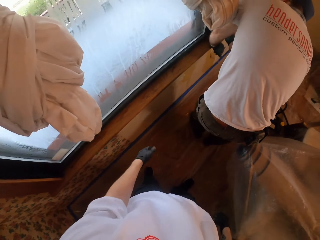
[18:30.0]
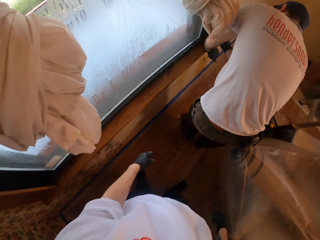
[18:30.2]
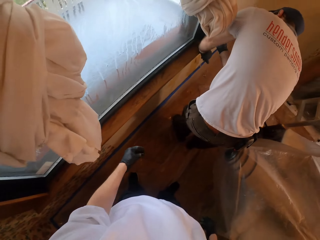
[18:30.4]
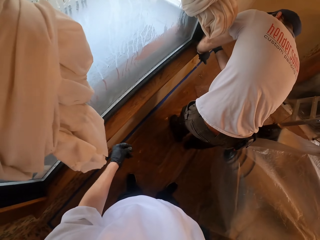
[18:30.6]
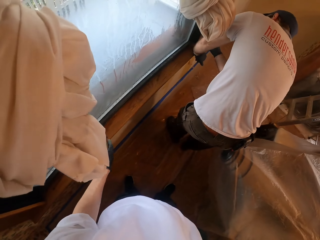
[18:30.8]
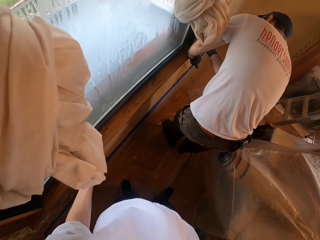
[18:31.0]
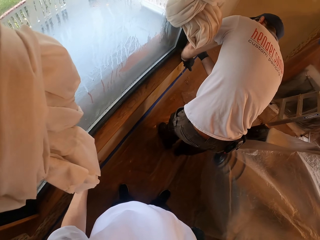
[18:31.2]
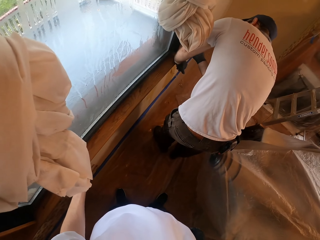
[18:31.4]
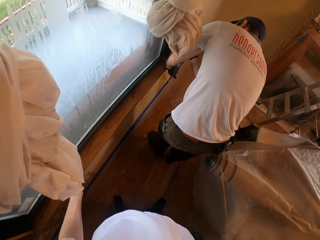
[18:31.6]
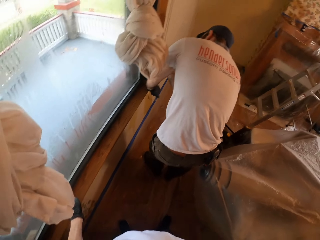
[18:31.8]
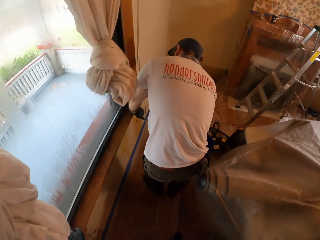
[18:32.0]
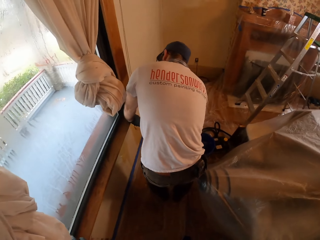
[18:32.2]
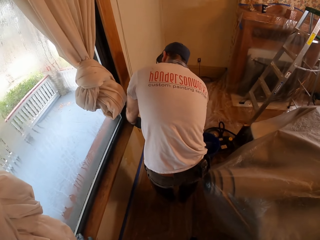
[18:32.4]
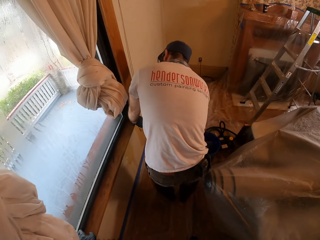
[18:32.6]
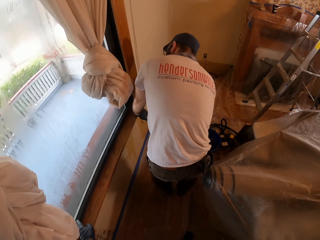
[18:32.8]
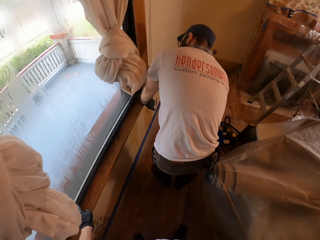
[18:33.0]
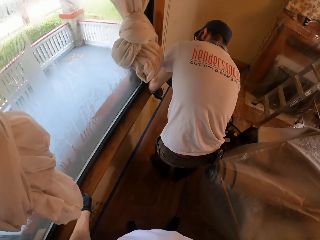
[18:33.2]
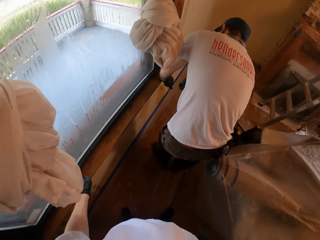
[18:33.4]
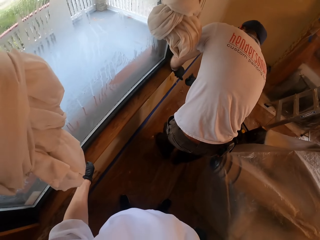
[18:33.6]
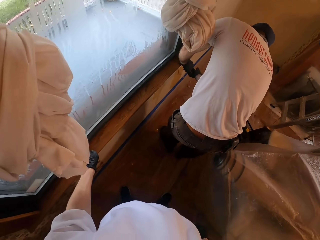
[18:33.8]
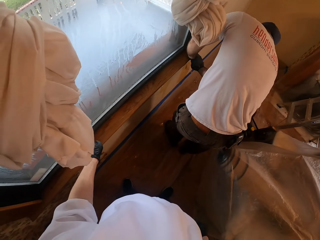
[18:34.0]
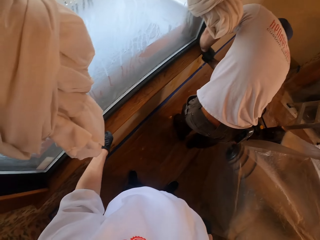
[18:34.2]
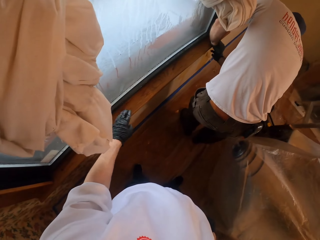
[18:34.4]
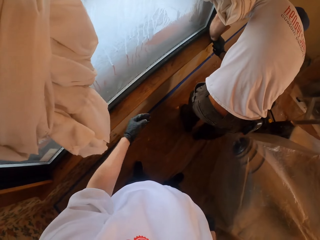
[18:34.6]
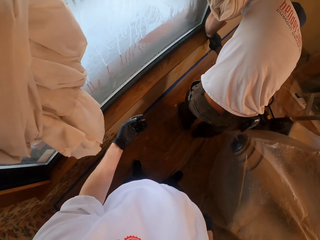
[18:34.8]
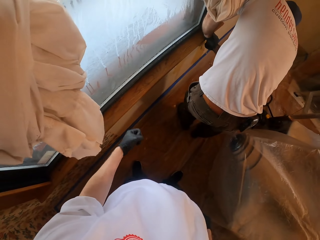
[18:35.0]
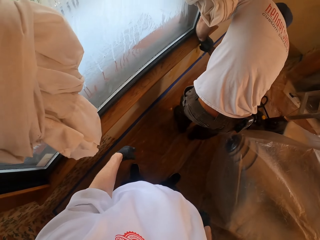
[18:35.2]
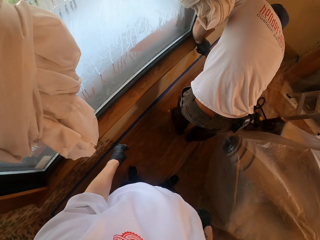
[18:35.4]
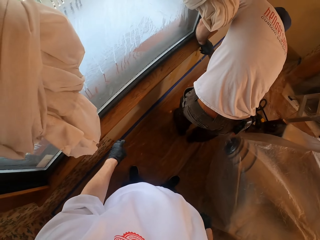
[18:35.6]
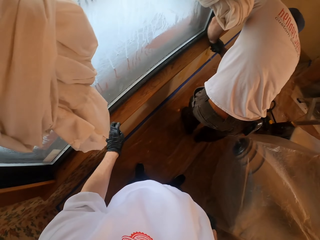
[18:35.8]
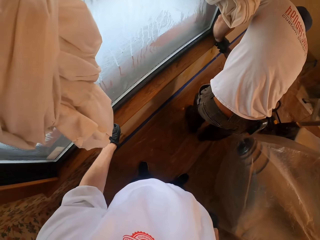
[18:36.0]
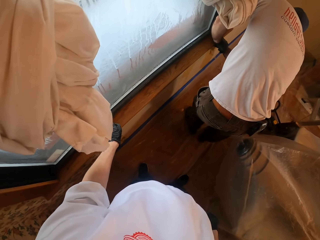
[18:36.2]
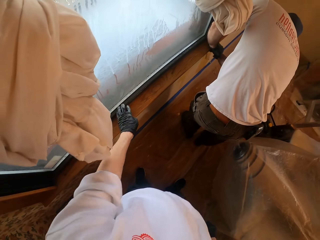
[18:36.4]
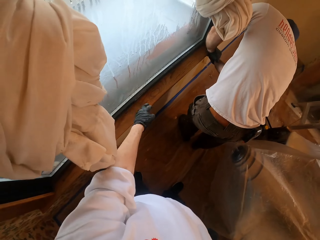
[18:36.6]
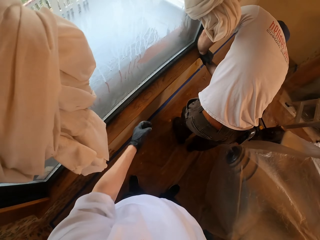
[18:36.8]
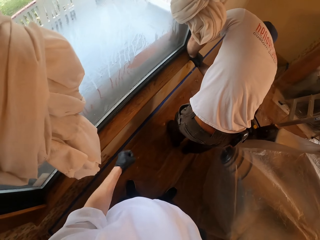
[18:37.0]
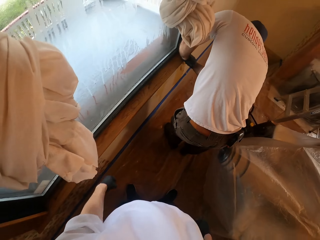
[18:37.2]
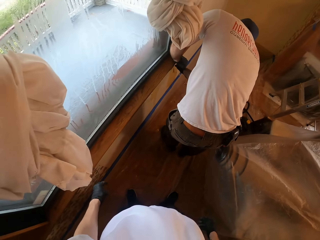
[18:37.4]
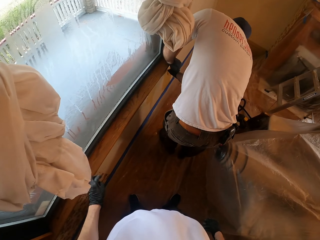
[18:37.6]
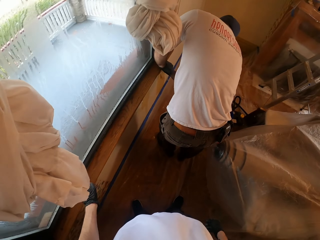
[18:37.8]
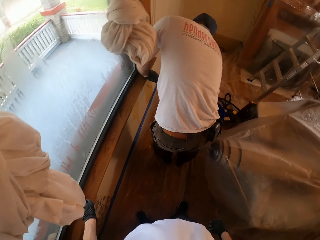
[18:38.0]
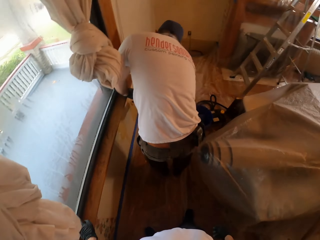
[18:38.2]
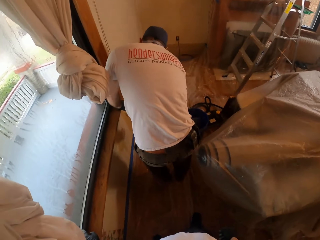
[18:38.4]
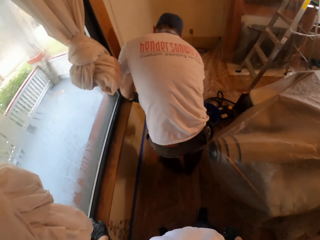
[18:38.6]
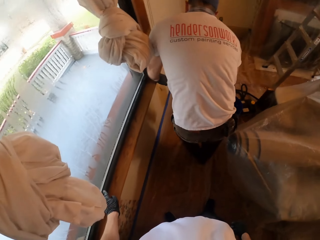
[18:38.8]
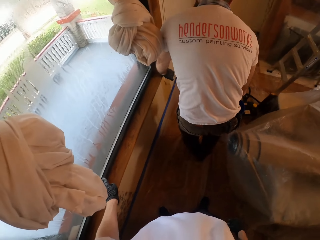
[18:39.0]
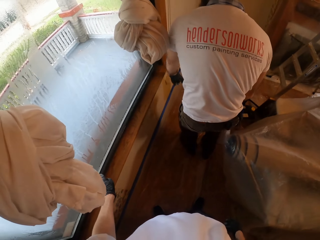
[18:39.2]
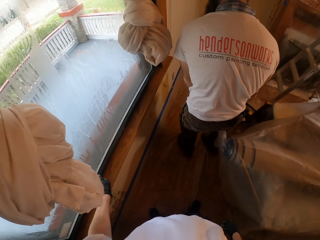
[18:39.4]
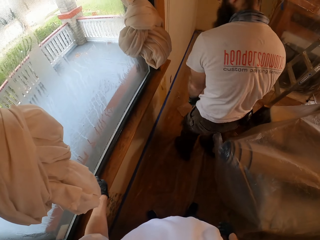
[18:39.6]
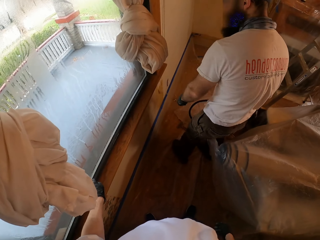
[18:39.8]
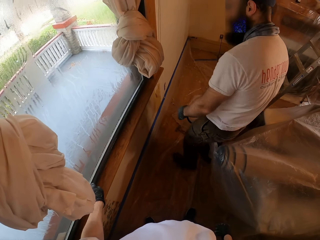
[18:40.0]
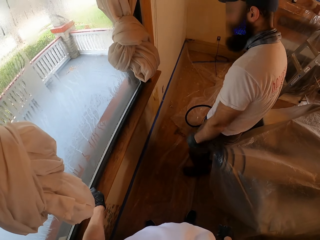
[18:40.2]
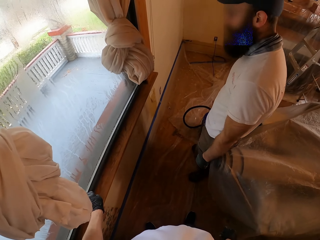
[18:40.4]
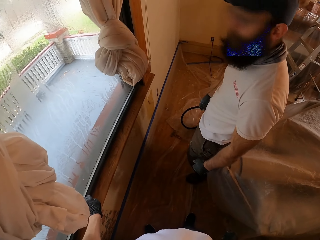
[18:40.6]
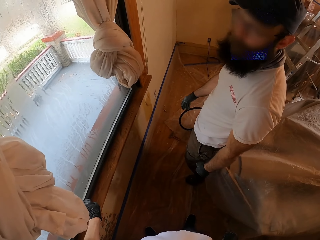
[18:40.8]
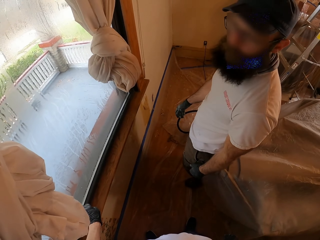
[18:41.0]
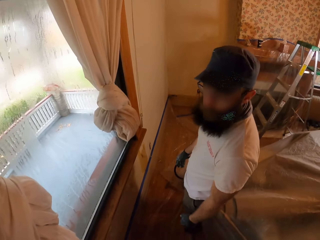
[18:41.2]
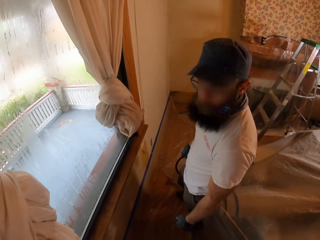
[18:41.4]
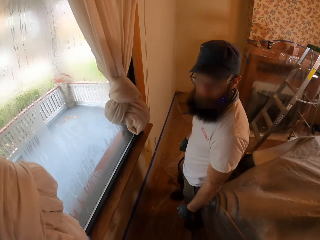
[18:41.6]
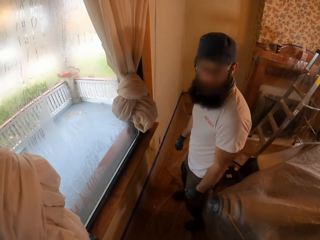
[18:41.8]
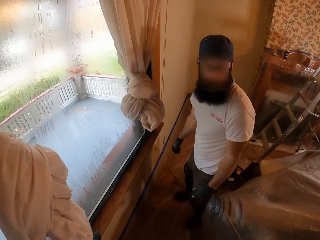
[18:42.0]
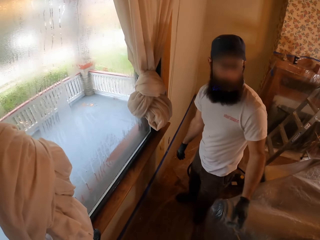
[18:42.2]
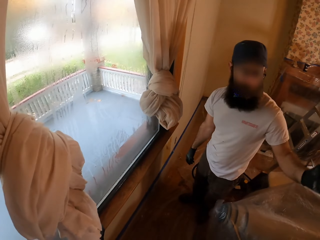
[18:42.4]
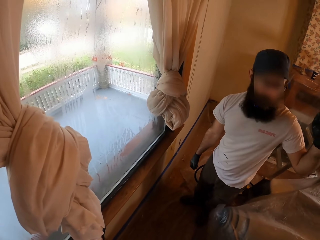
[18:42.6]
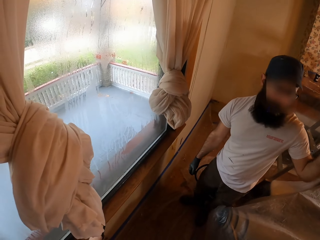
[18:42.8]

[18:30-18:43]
A person bends a bit. The camera wearer touches the window. They look at the person.

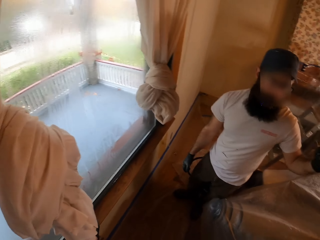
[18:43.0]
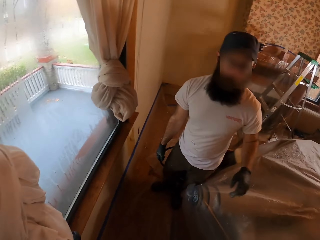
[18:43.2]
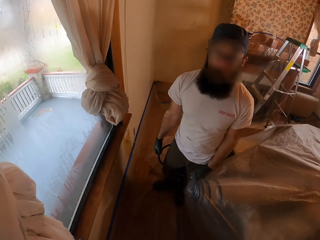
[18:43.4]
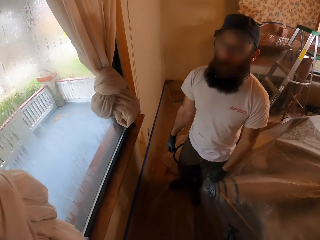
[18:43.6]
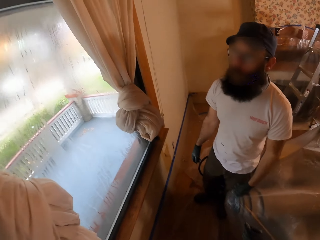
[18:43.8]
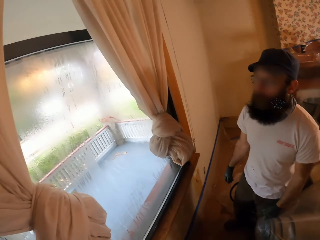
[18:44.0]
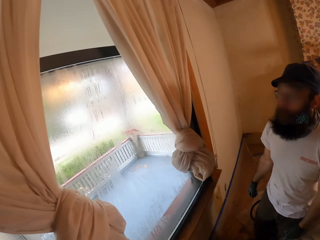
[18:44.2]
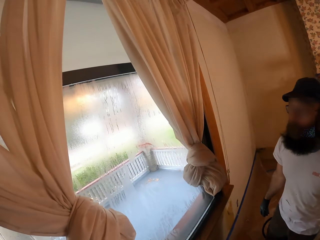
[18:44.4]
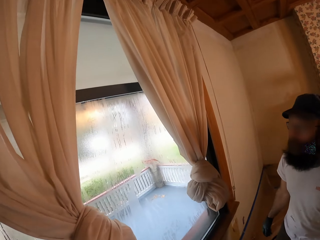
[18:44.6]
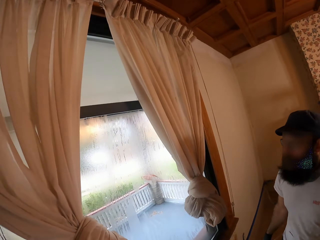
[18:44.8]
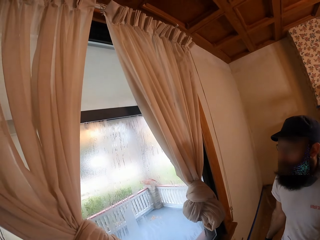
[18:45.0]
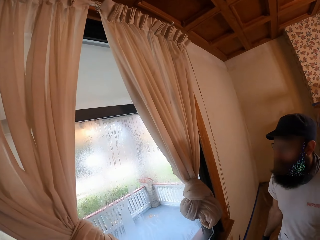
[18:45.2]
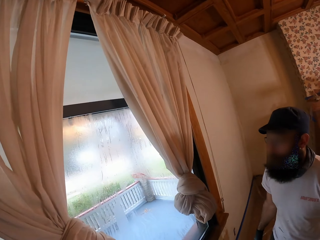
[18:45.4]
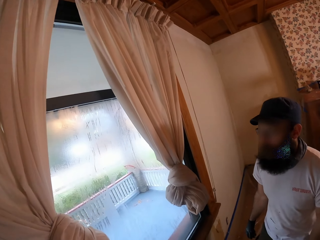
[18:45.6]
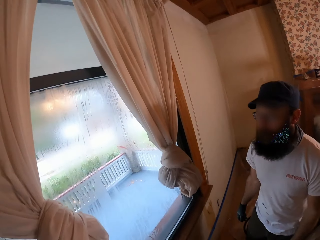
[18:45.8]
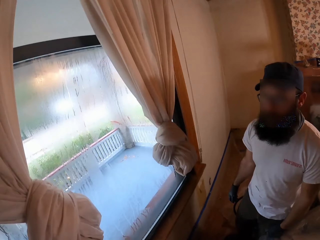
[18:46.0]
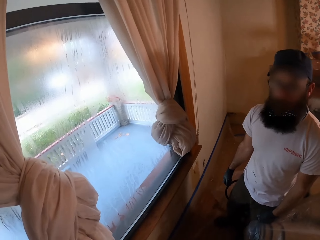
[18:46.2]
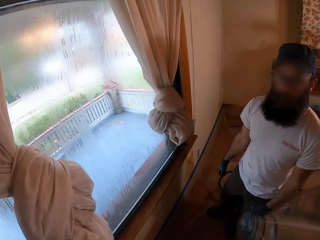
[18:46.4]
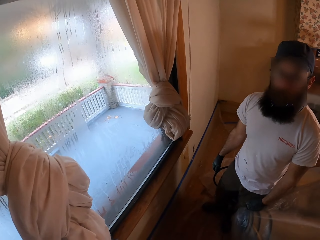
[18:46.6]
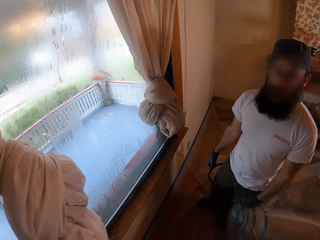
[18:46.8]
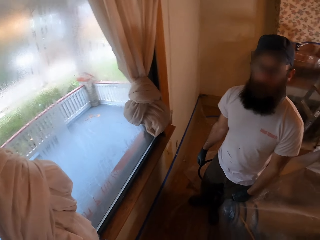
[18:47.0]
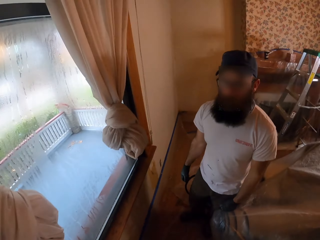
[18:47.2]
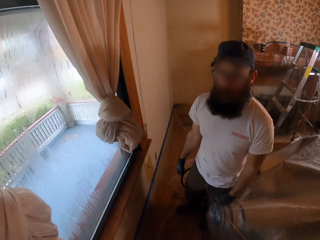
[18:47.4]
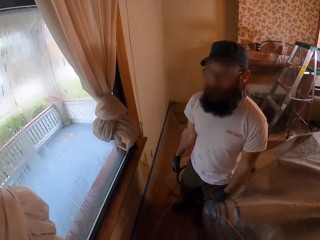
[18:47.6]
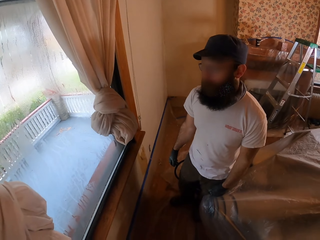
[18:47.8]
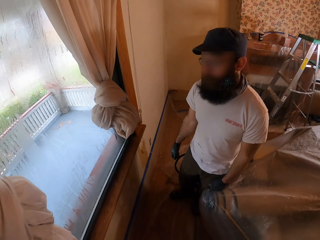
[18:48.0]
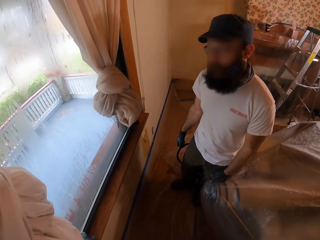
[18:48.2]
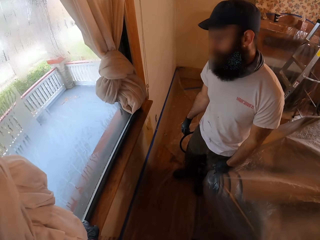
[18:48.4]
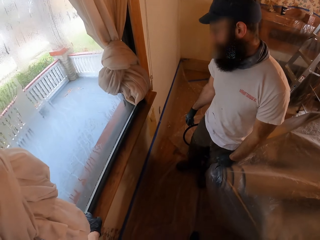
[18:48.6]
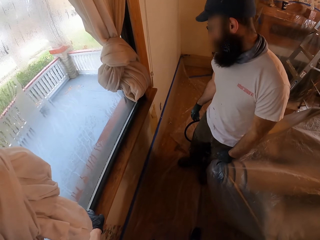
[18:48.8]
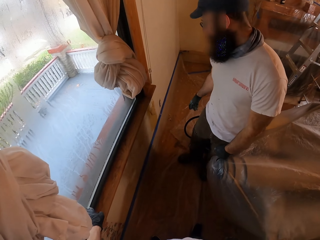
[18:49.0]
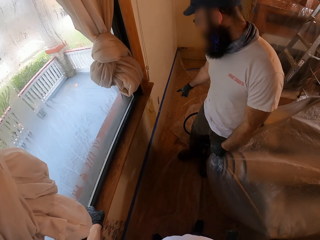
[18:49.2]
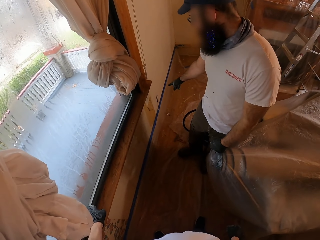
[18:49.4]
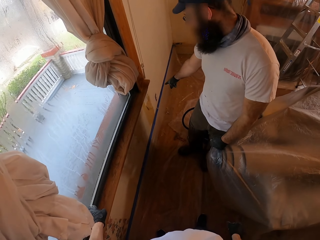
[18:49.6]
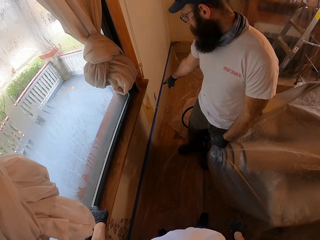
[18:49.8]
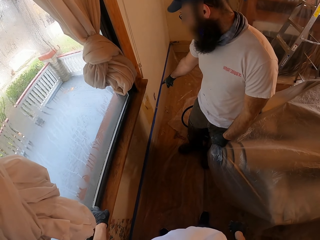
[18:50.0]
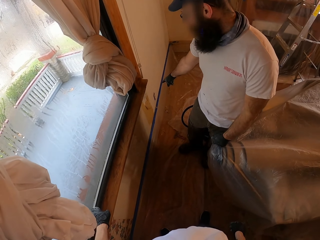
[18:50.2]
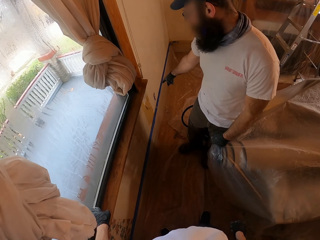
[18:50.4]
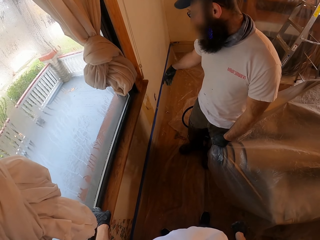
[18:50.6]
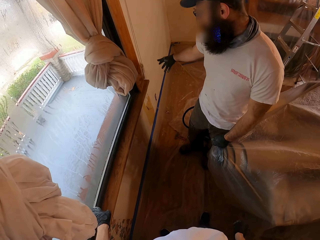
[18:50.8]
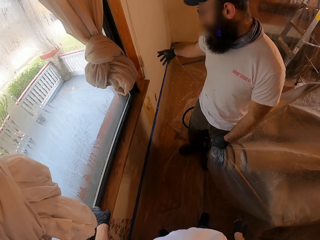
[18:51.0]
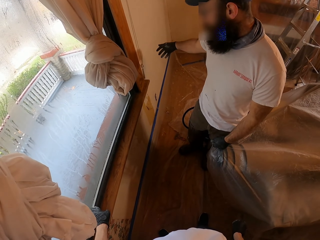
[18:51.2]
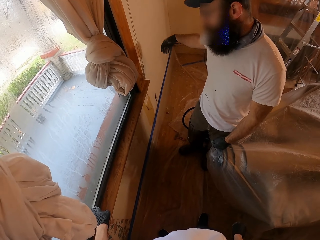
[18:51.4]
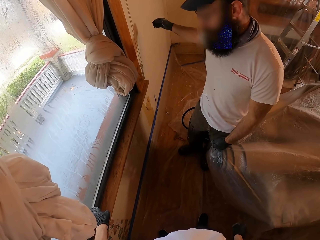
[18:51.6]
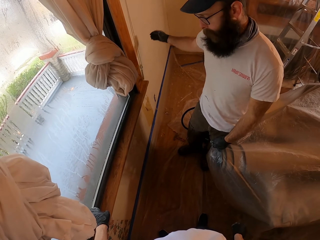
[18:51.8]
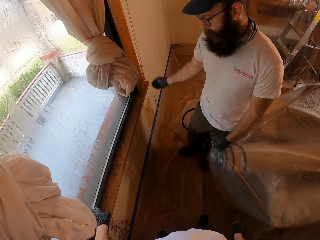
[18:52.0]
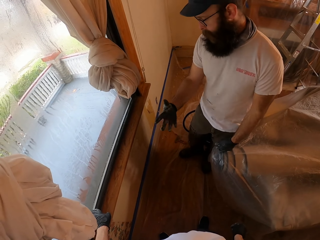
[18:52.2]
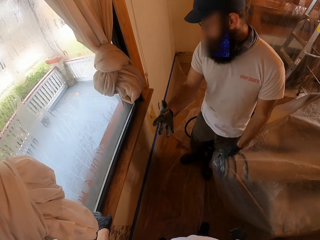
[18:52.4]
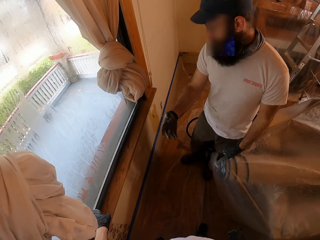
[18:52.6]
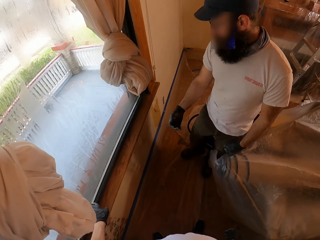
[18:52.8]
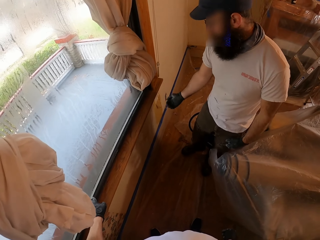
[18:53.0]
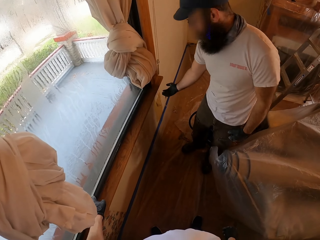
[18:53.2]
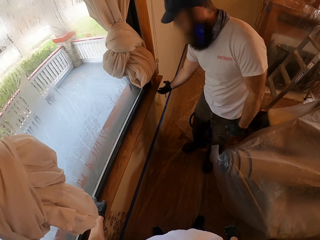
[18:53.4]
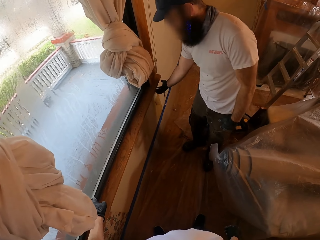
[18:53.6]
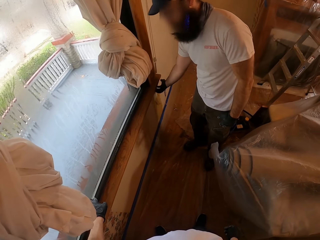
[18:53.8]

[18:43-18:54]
A person points on the wall.
